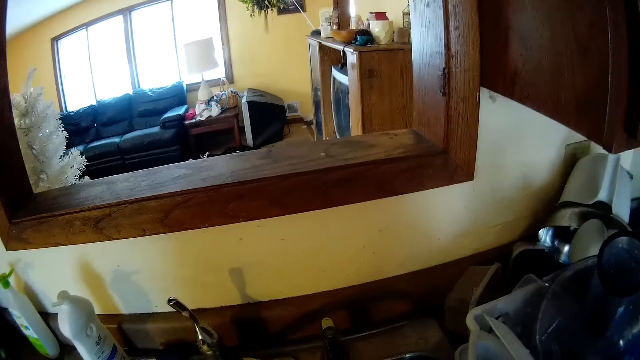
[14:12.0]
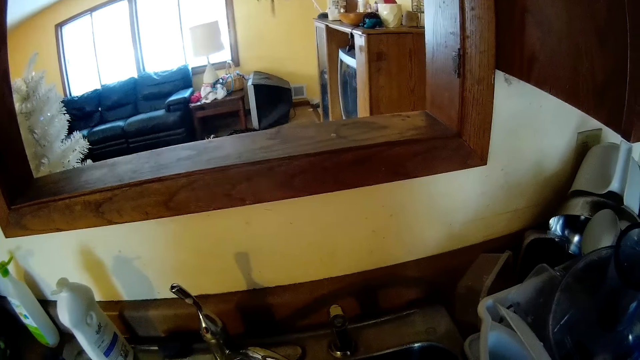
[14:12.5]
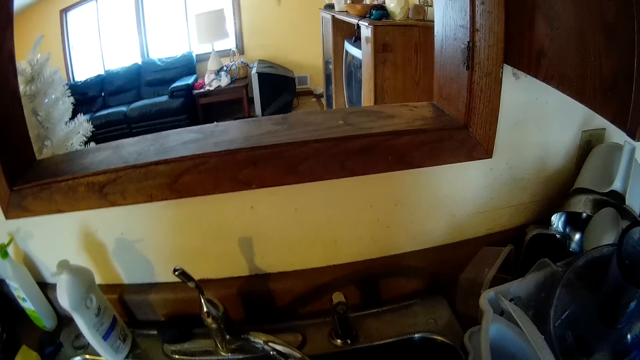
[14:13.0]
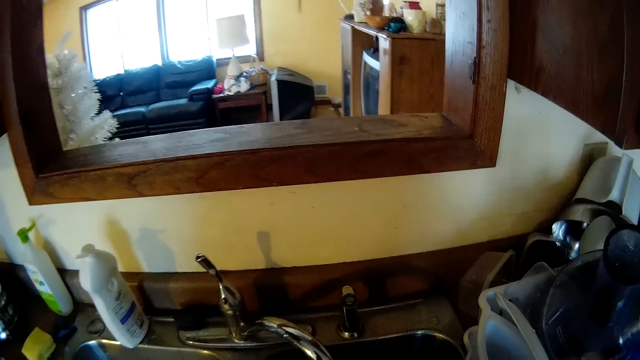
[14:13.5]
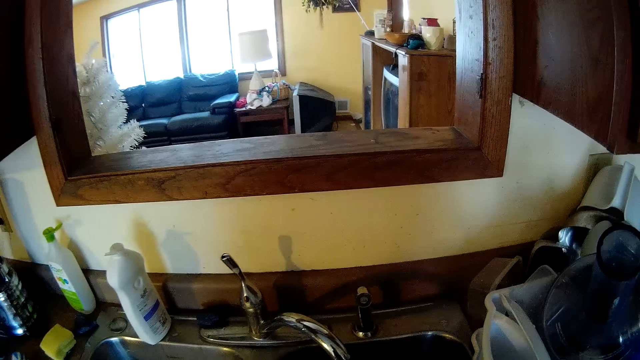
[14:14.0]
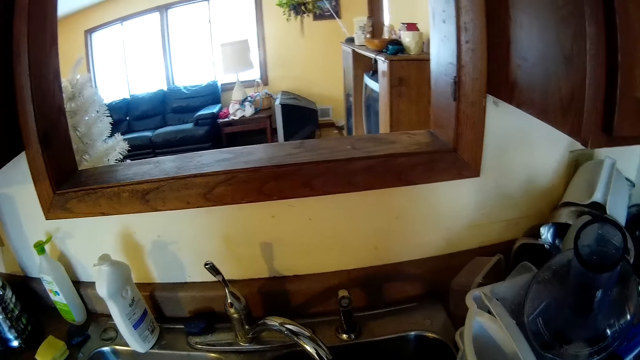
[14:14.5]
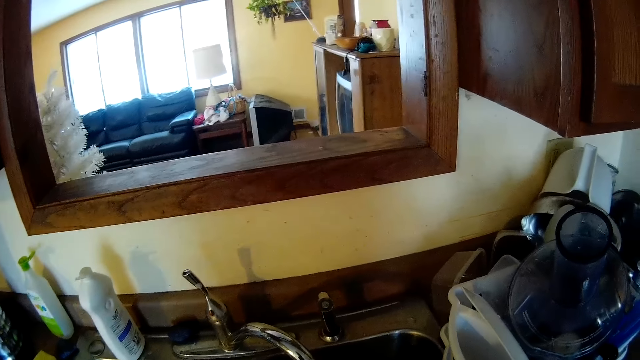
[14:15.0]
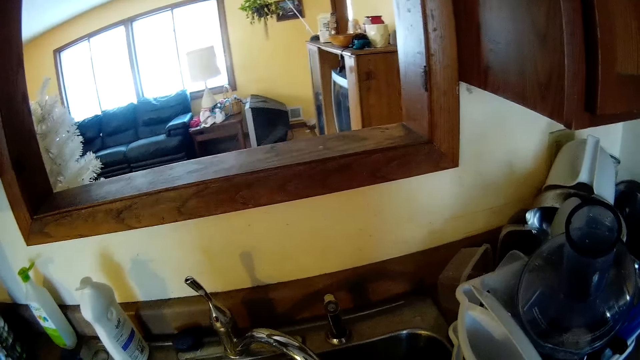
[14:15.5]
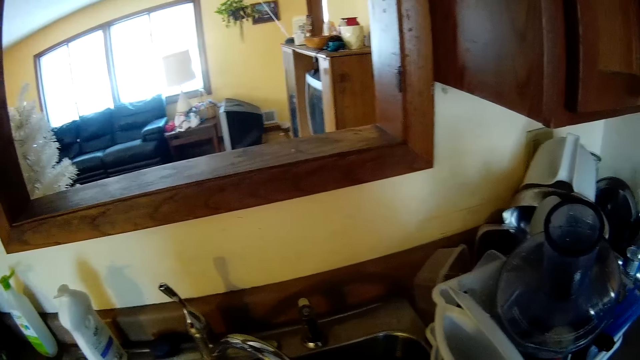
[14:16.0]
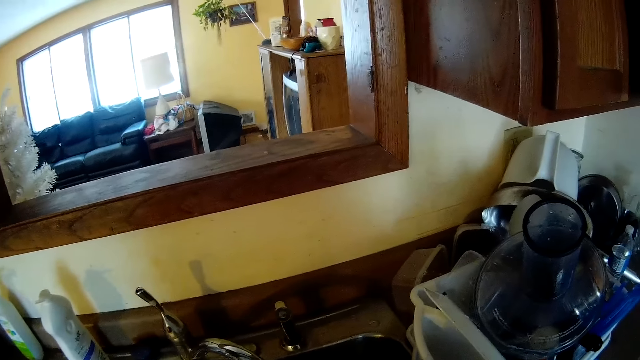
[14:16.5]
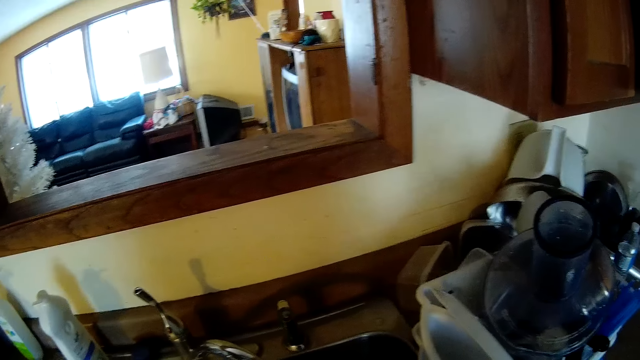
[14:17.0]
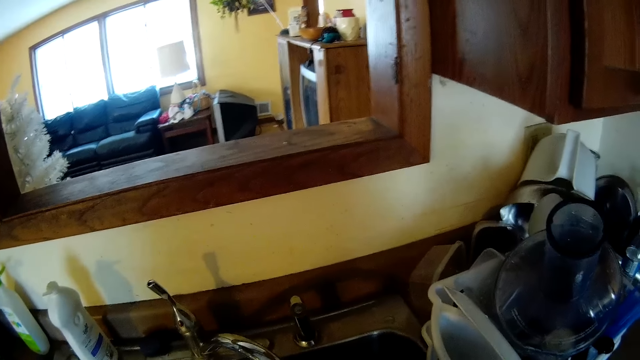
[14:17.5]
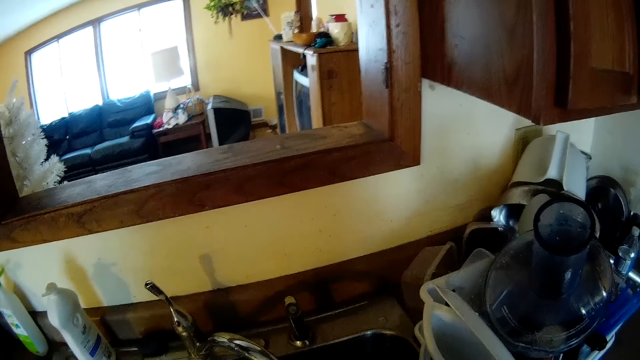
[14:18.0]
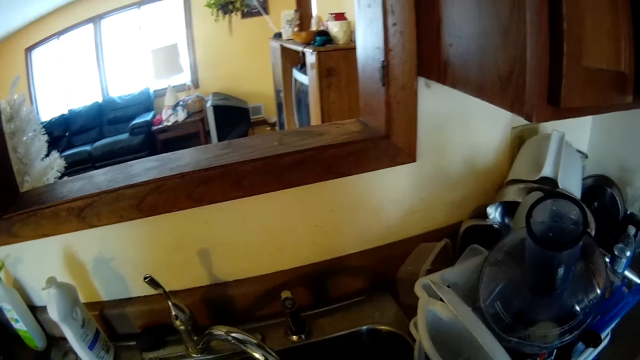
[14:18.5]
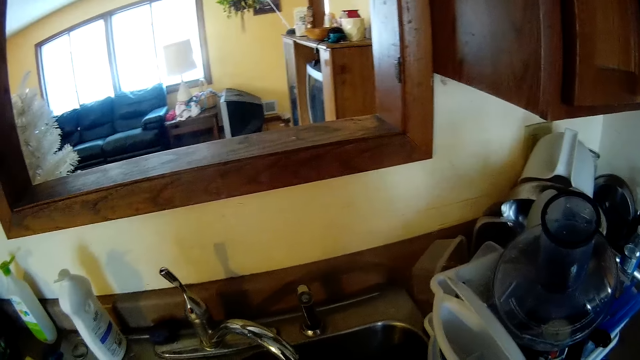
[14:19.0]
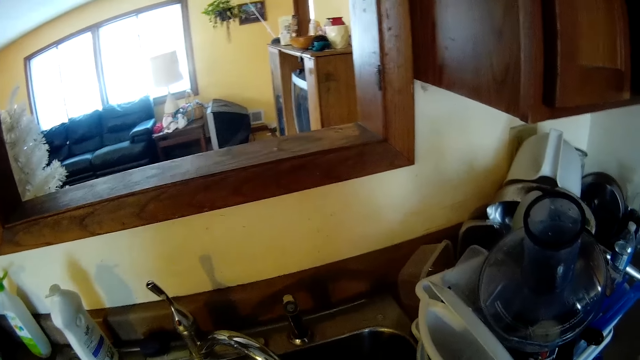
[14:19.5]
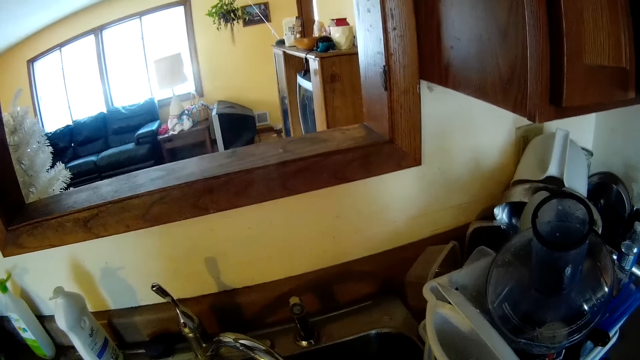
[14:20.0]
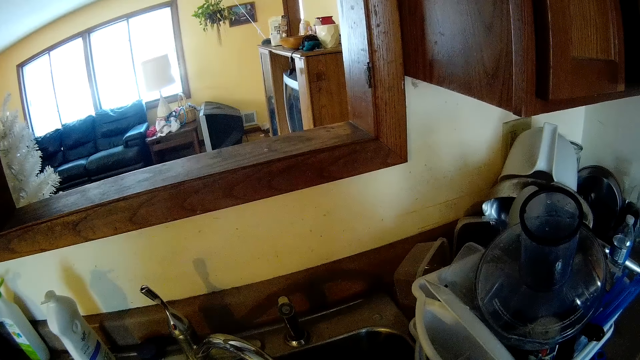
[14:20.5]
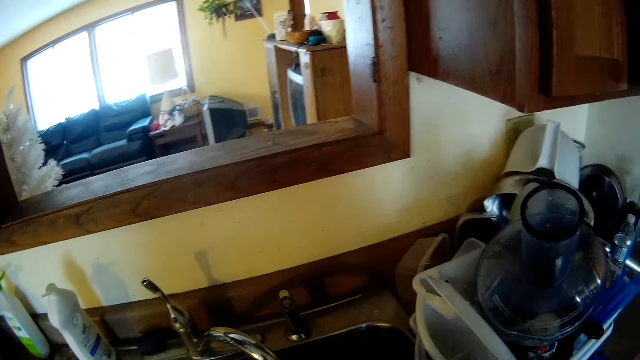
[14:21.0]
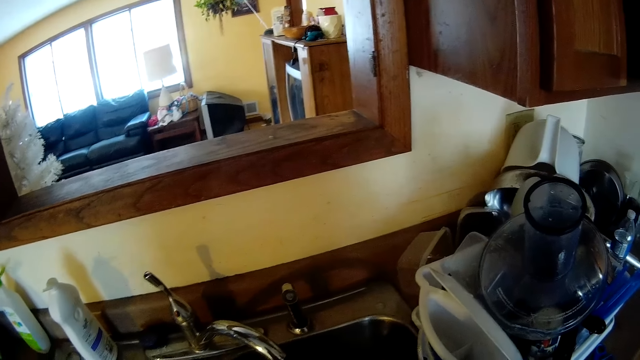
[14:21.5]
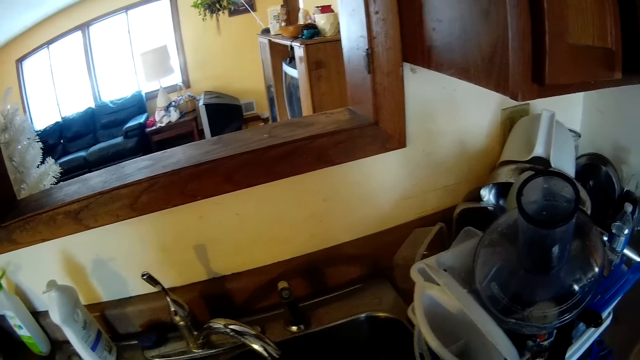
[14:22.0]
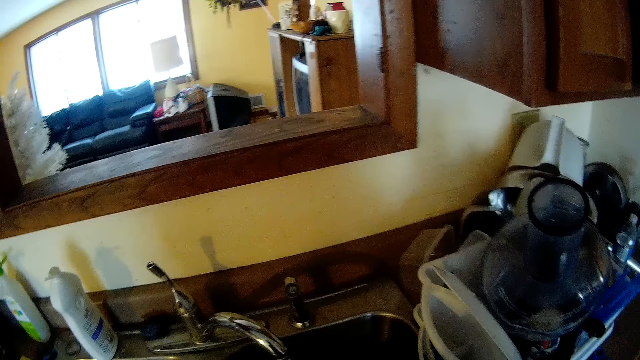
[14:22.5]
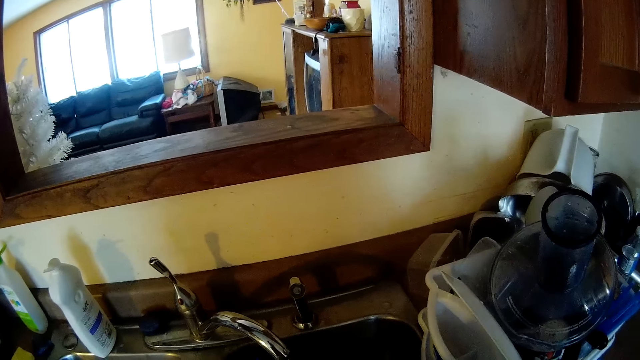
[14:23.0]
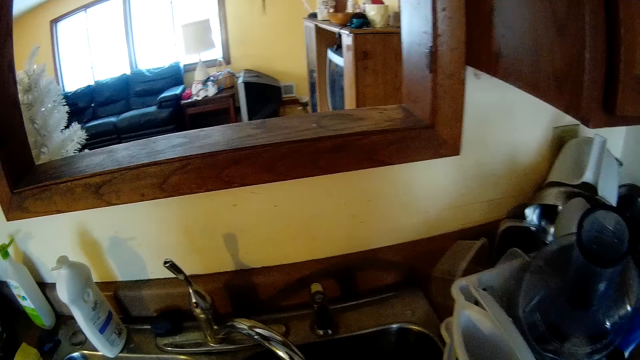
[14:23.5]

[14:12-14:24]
The camera wearer washes the utensil in the sink with both hands.

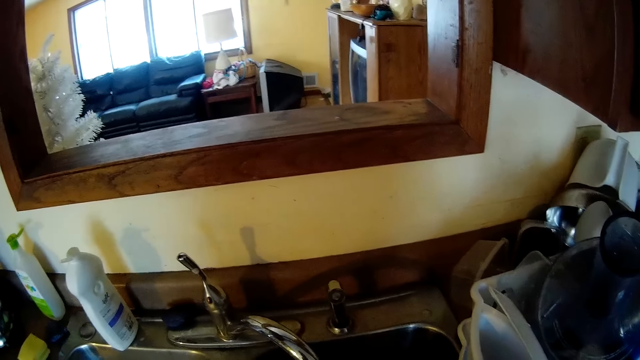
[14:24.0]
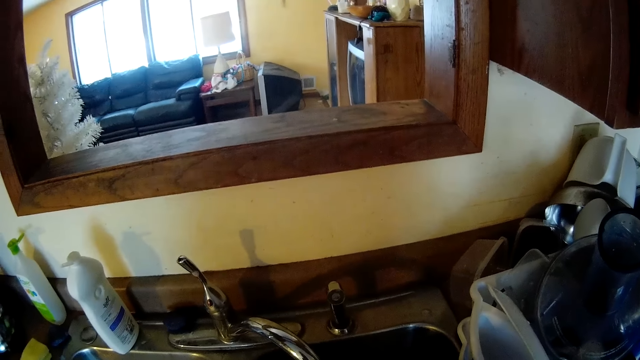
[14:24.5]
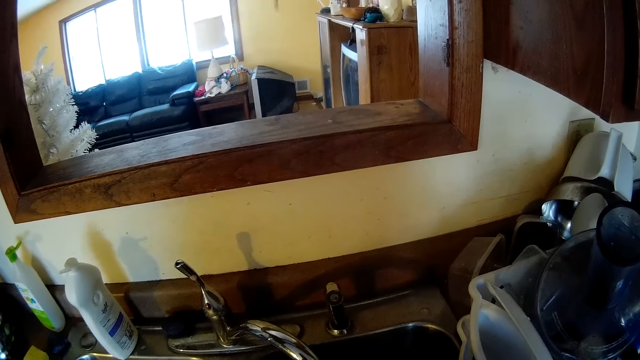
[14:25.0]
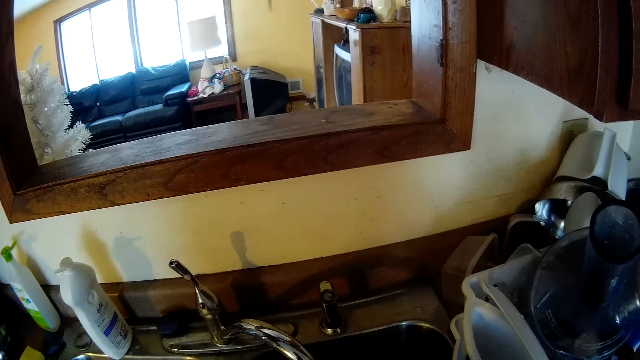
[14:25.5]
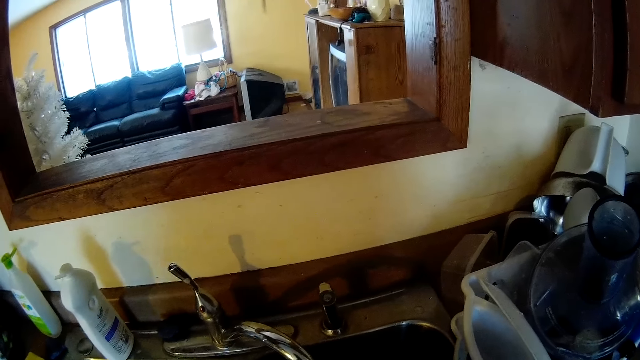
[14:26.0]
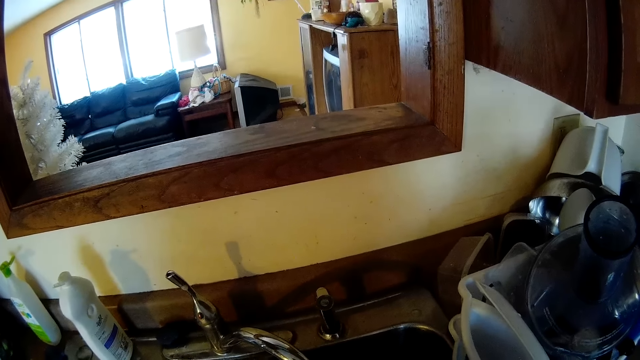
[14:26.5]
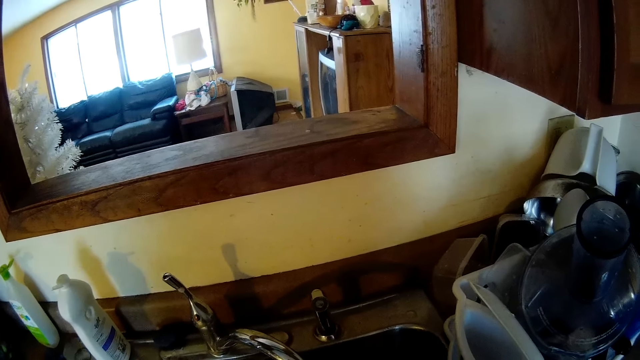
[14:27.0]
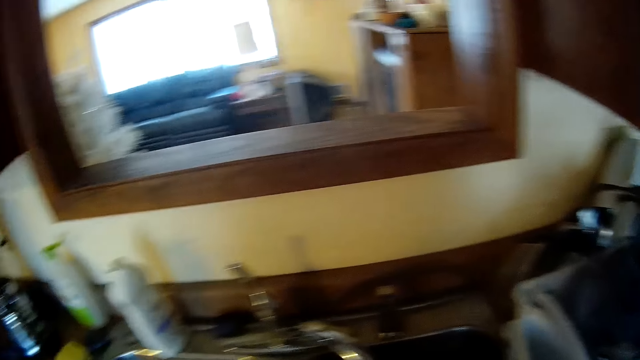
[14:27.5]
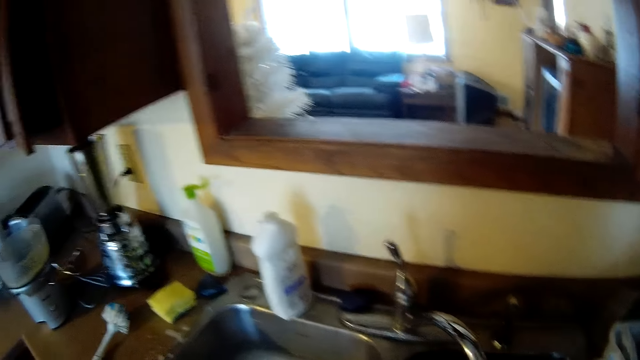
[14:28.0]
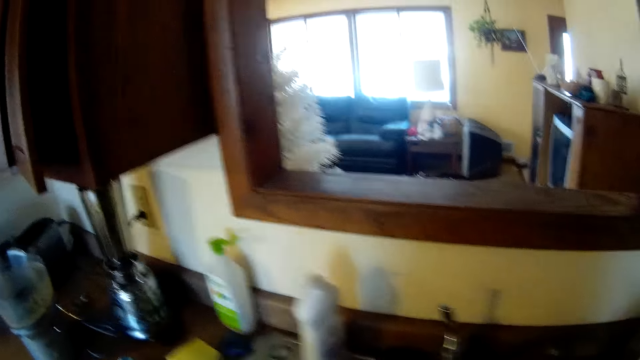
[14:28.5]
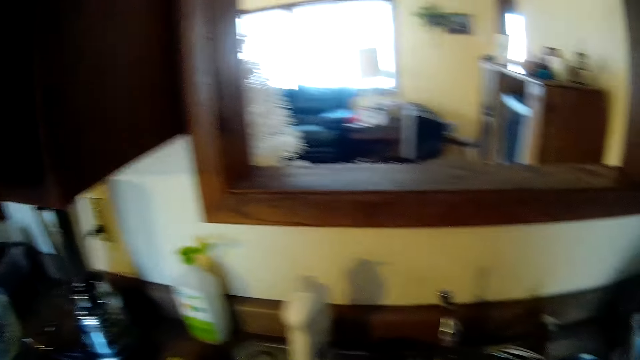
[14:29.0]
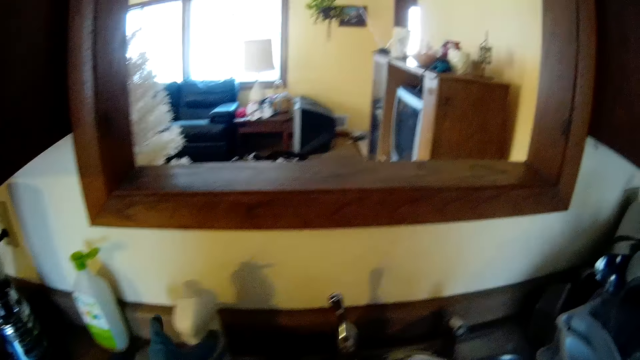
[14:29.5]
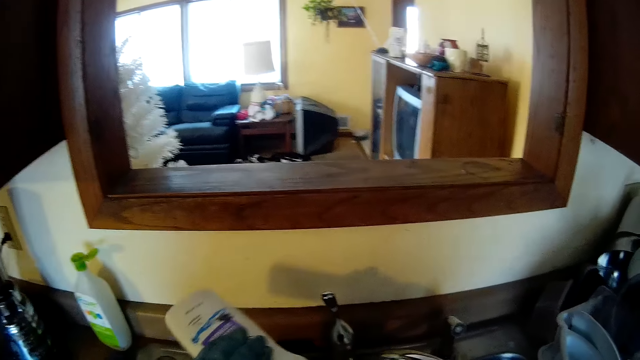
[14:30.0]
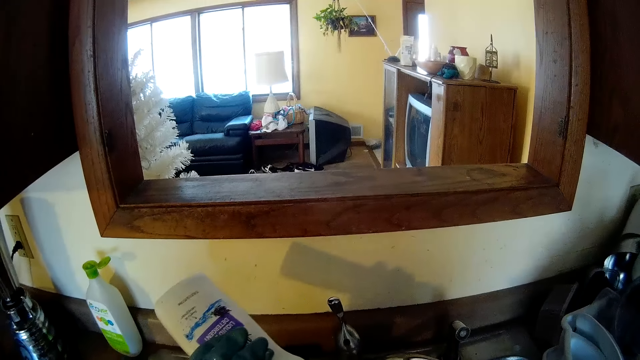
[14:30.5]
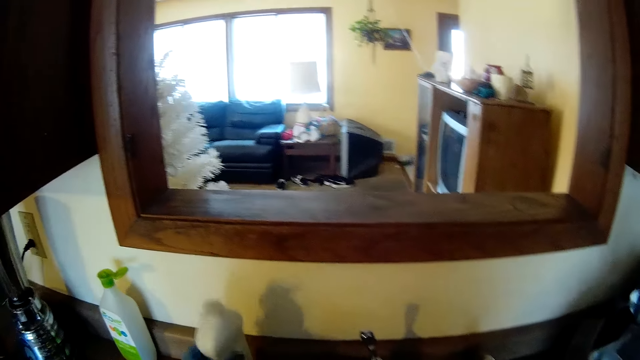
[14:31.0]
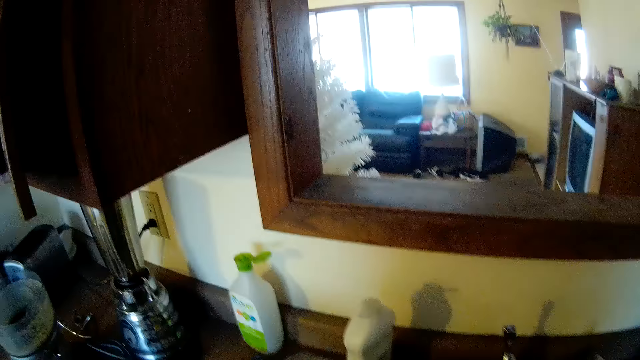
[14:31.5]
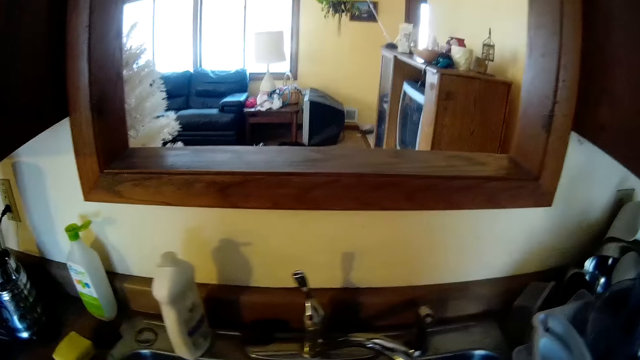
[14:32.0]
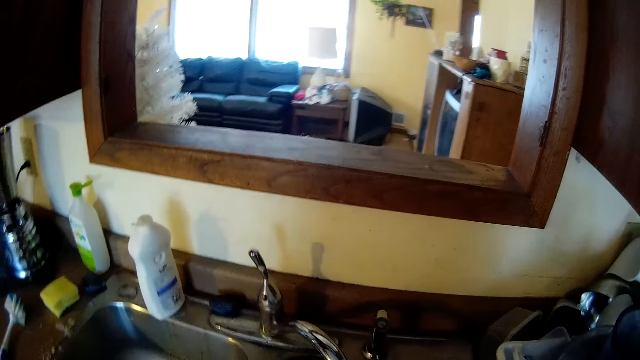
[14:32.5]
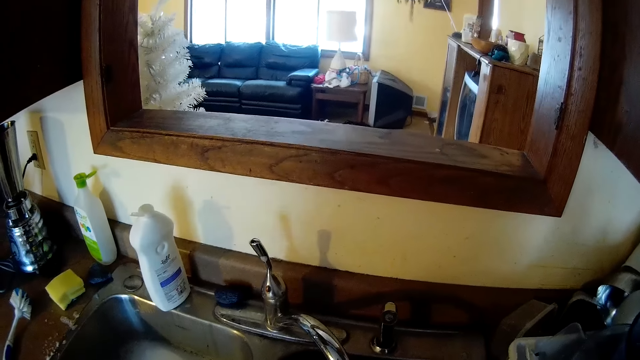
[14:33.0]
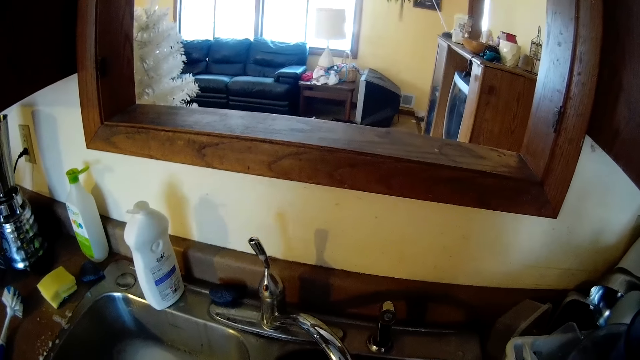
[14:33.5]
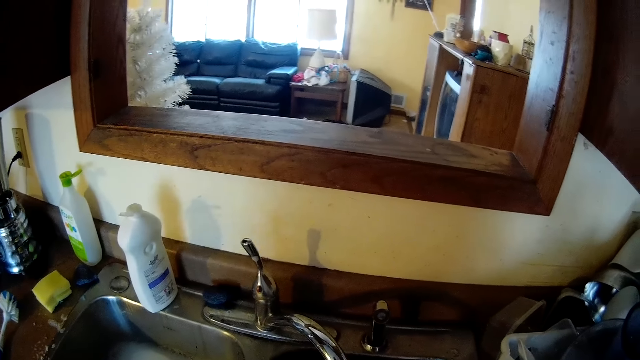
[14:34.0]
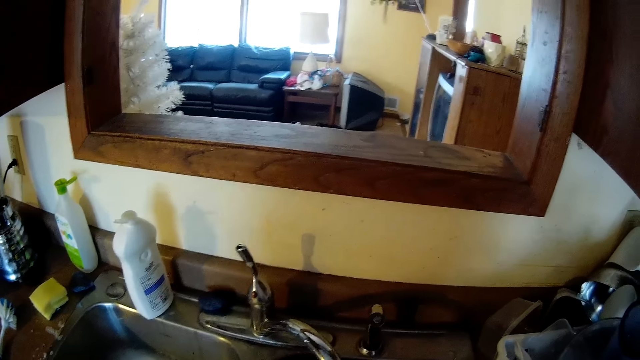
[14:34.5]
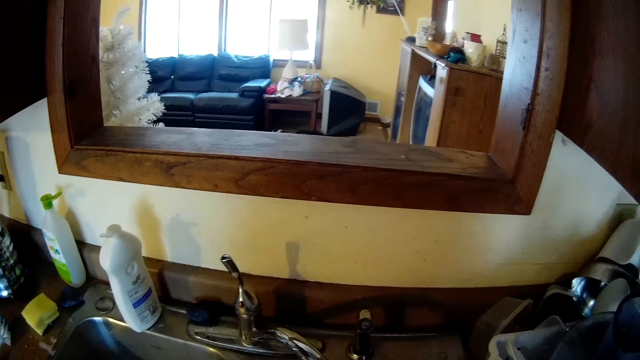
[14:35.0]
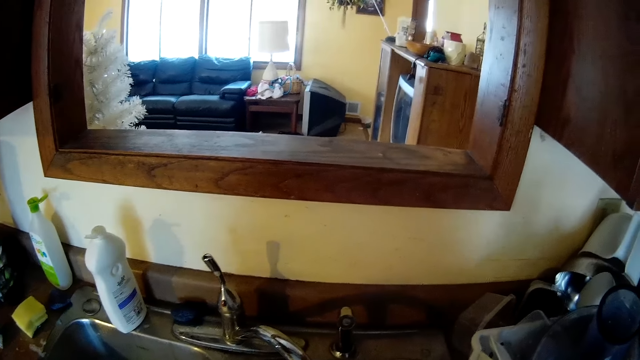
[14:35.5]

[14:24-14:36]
The camera wearer picks up a liquid soap on the kitchen sink with her left hand. She pours the liquid soap into the pan in the kitchen sink, on a sponge, with her left hand. She drops the liquid soap on the kitchen sink with her left hand. She washes the utensil in the sink with both hands.
